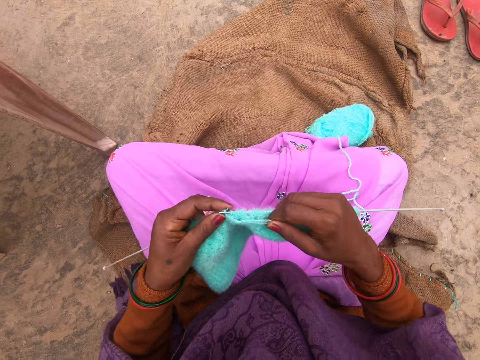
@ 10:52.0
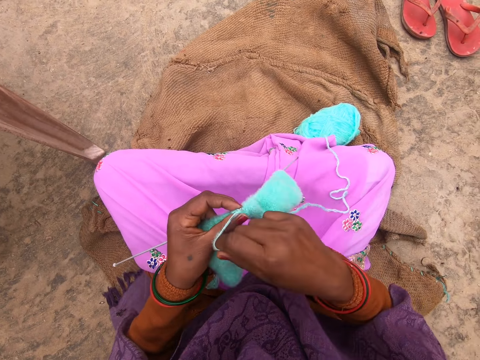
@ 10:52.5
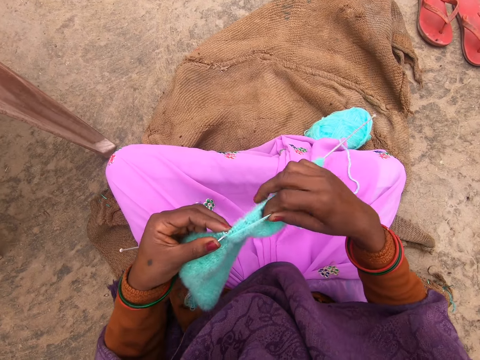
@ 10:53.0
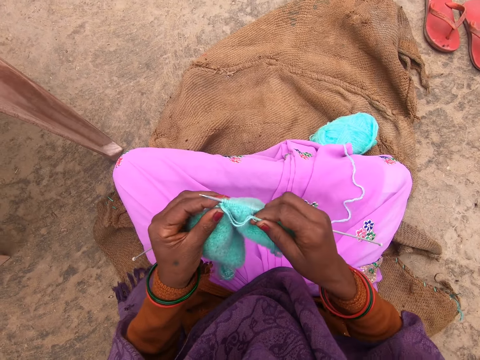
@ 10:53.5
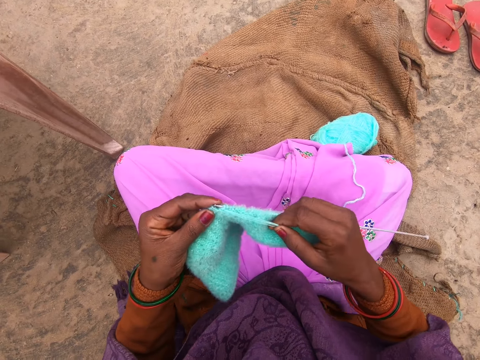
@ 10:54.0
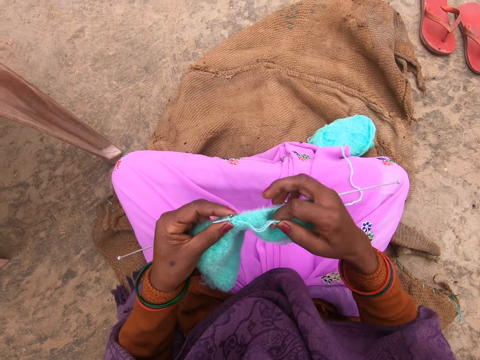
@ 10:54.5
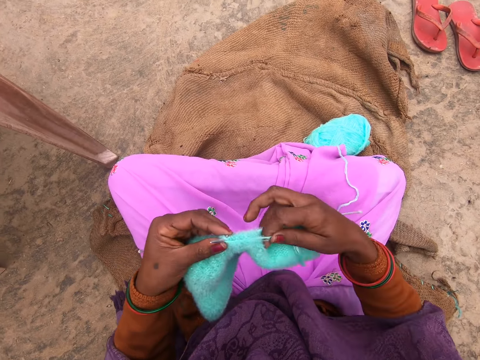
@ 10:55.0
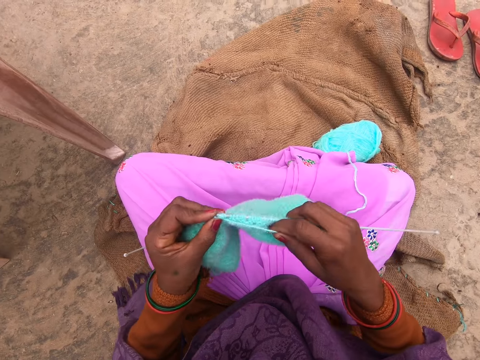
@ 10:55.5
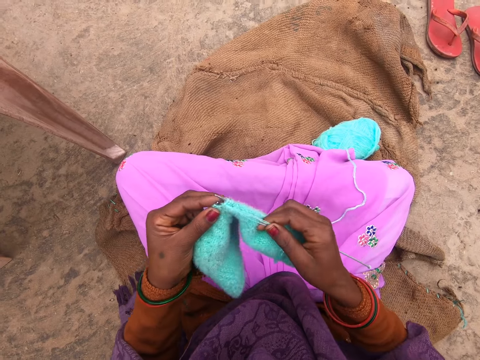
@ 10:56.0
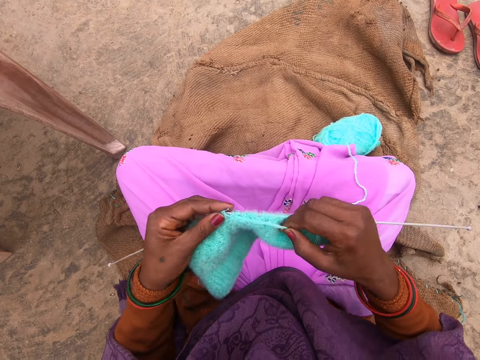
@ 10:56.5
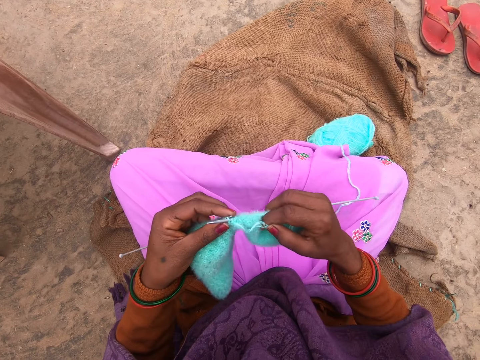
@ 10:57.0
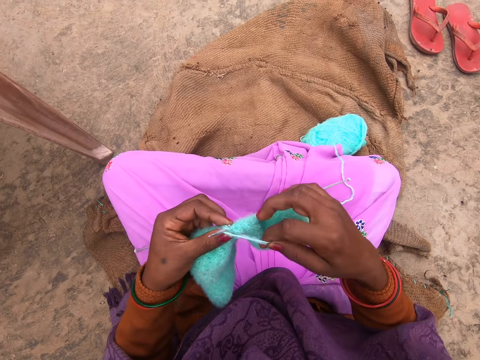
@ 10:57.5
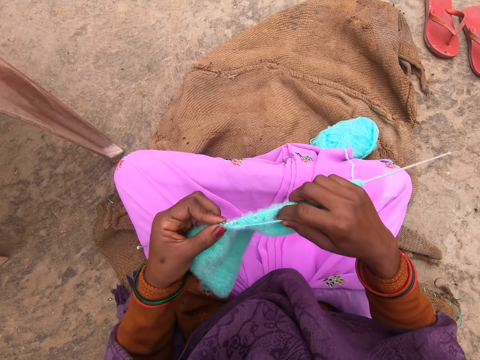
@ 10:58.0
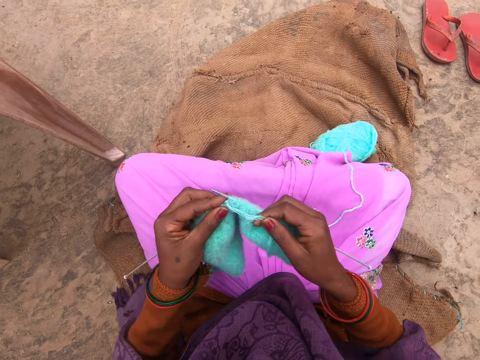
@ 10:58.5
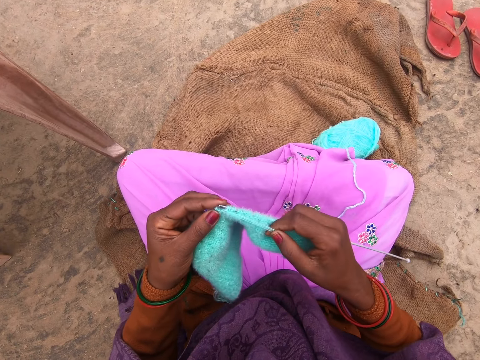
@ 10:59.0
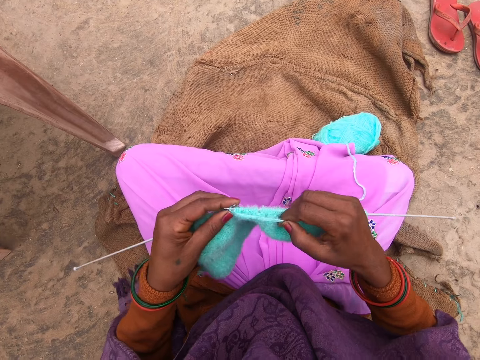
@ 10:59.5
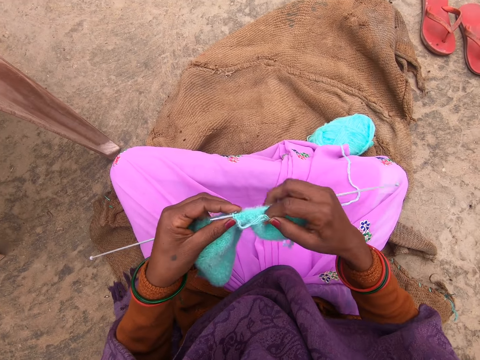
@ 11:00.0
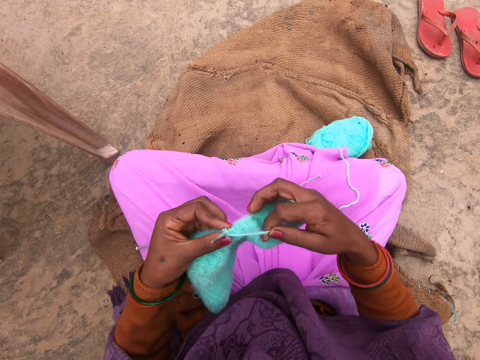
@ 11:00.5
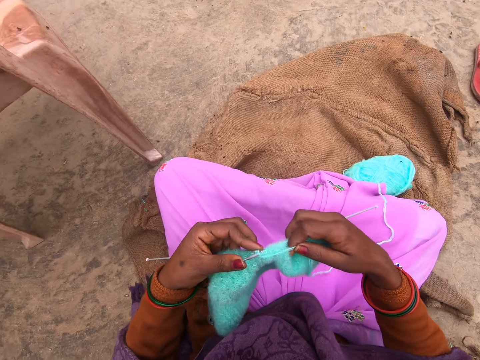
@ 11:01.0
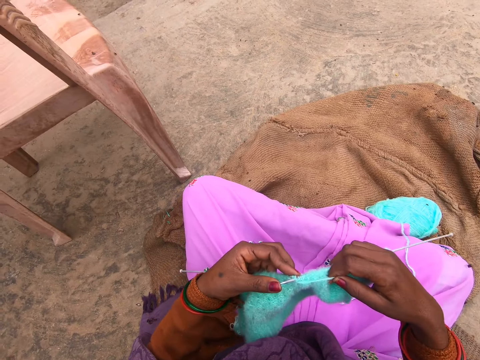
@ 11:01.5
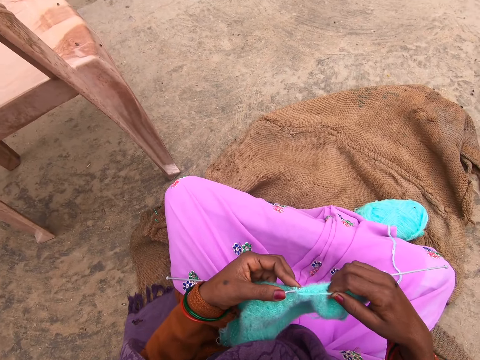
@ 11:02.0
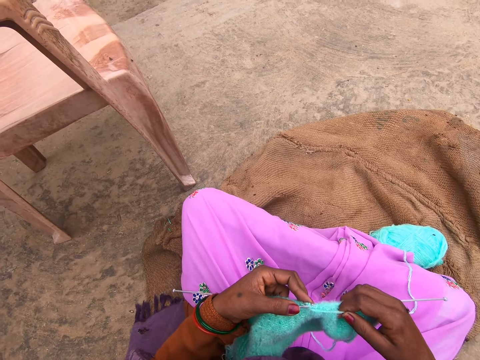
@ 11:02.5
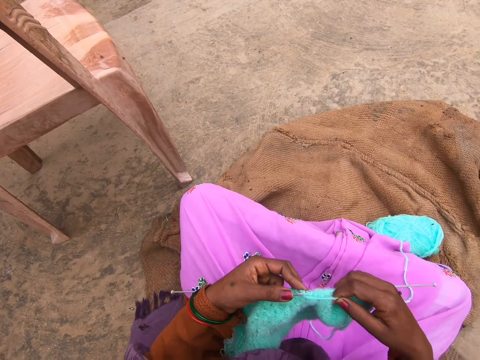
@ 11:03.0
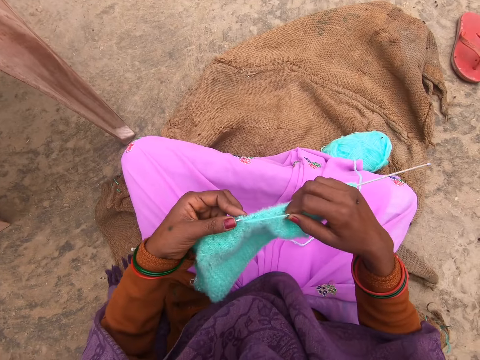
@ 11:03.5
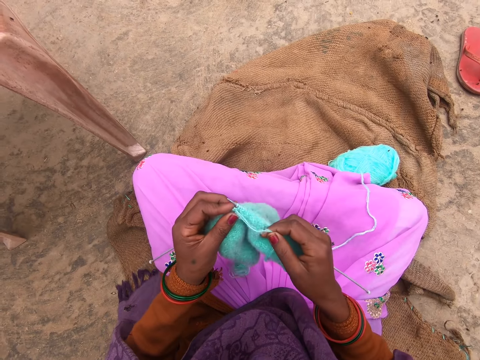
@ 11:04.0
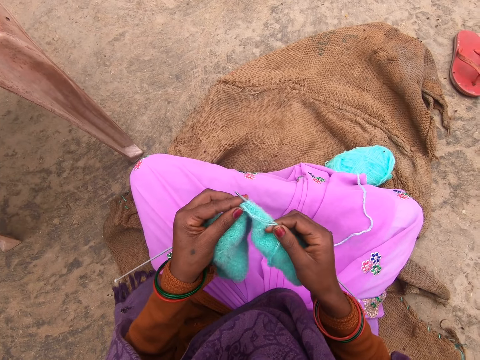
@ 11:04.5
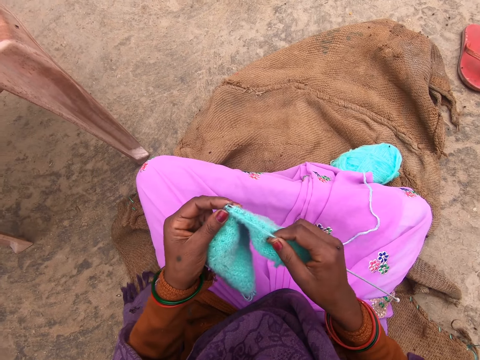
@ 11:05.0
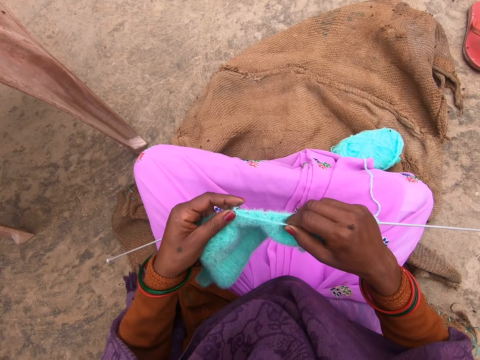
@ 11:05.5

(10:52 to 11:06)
The camera wearer rolls the yarn around a knitting needle. They knit the fabric with the knitting needles. They roll the yarn around a knitting needle. They knit the fabric with the knitting needles. They roll the yarn around a knitting needle. They knit the fabric with the knitting needles. They roll the yarn around a knitting needle. They knit the fabric with the knitting needles.

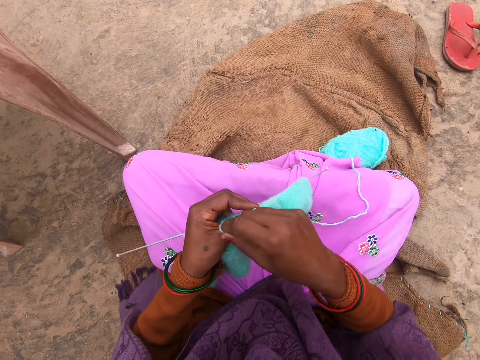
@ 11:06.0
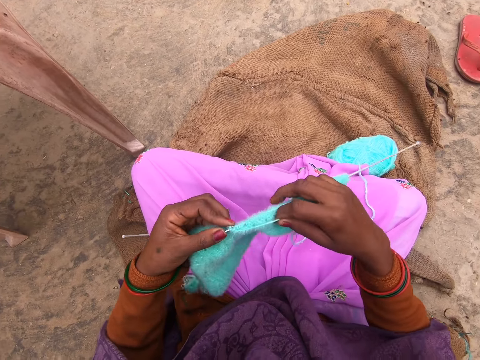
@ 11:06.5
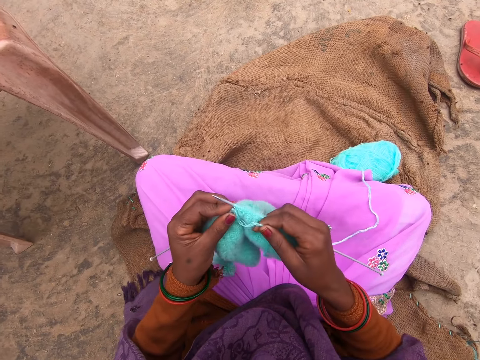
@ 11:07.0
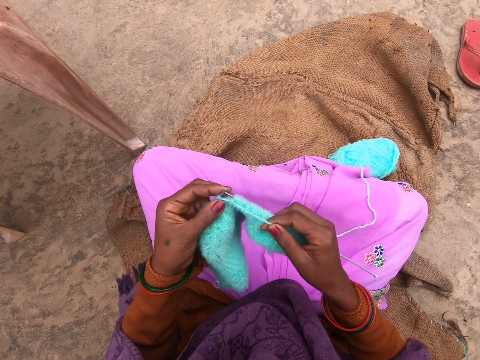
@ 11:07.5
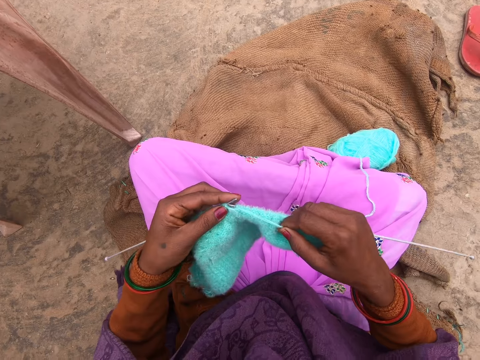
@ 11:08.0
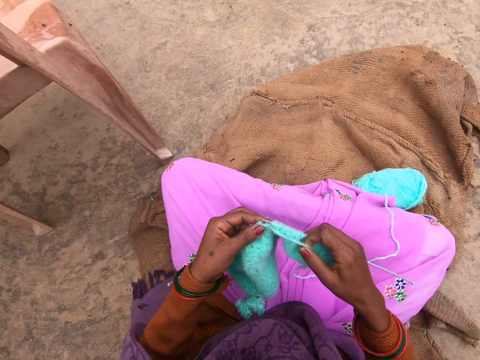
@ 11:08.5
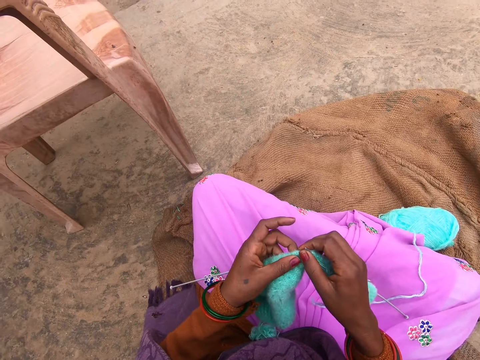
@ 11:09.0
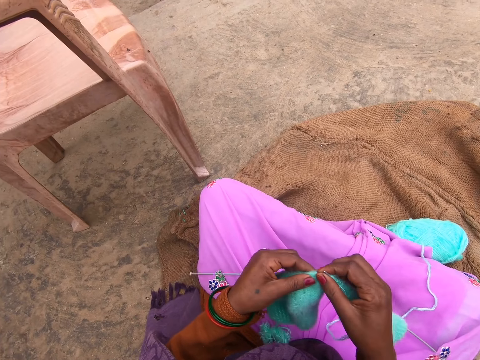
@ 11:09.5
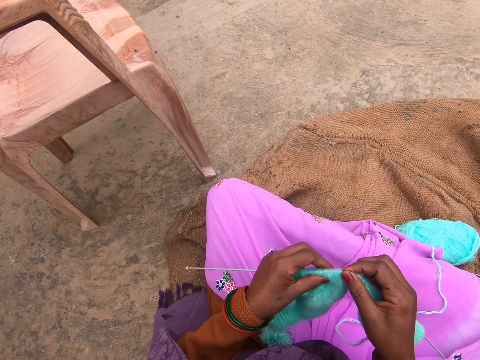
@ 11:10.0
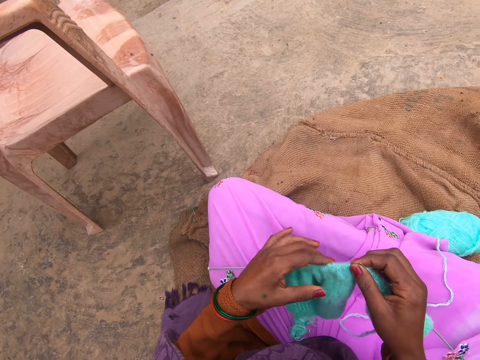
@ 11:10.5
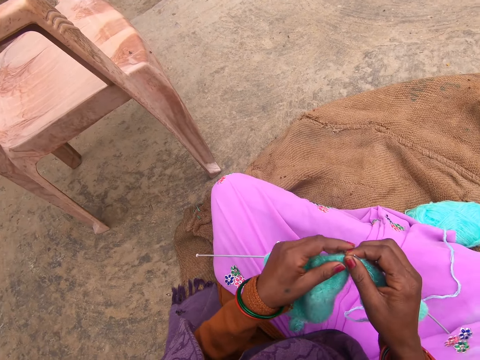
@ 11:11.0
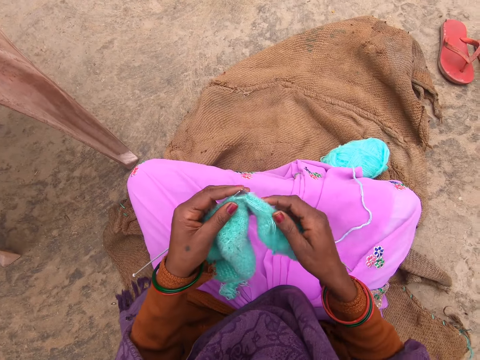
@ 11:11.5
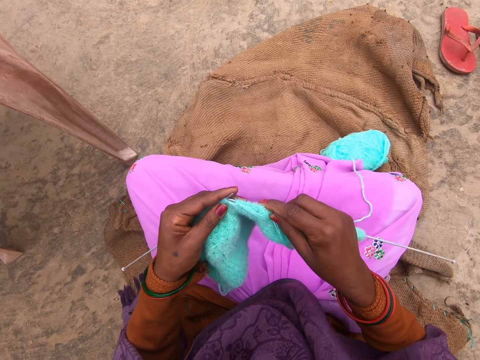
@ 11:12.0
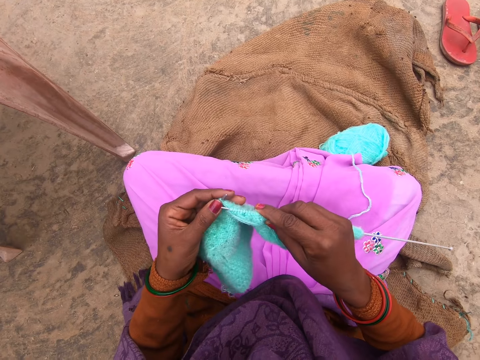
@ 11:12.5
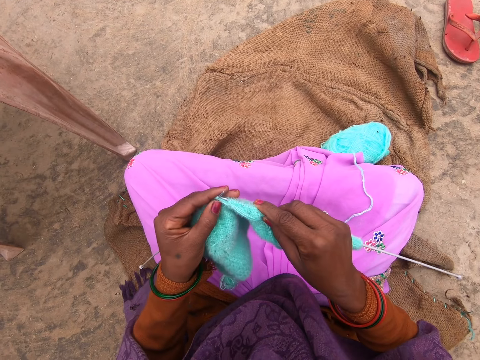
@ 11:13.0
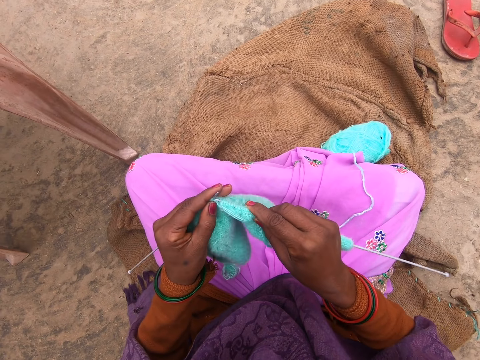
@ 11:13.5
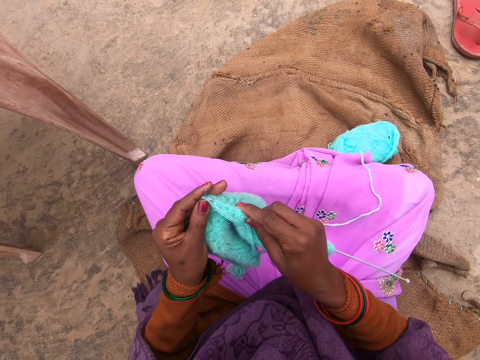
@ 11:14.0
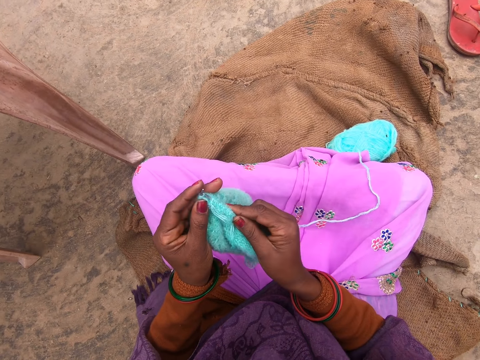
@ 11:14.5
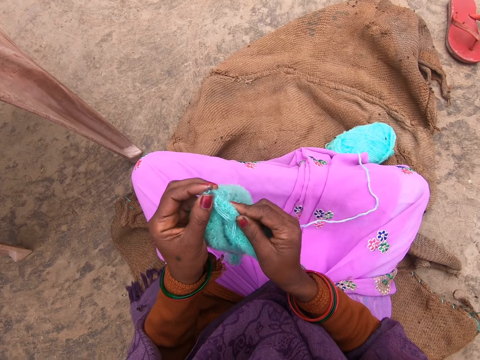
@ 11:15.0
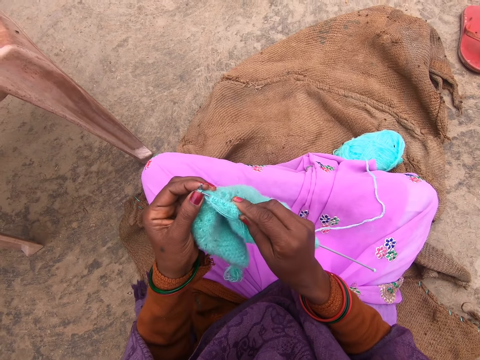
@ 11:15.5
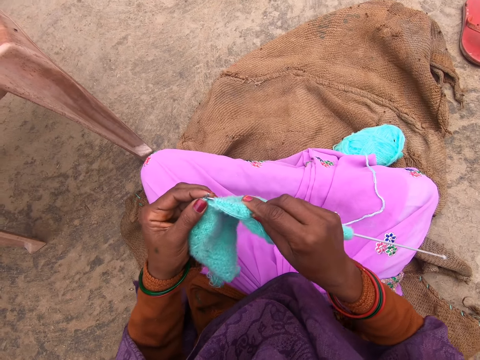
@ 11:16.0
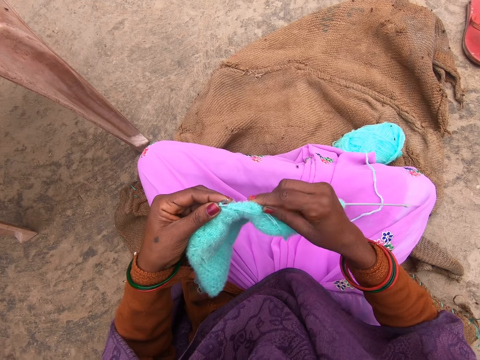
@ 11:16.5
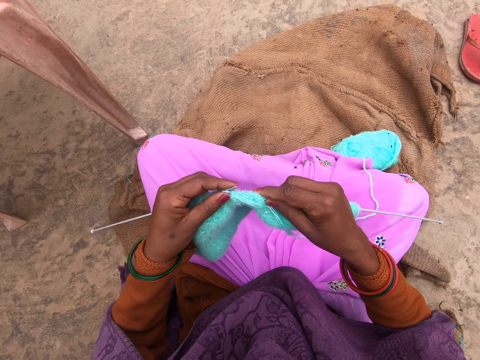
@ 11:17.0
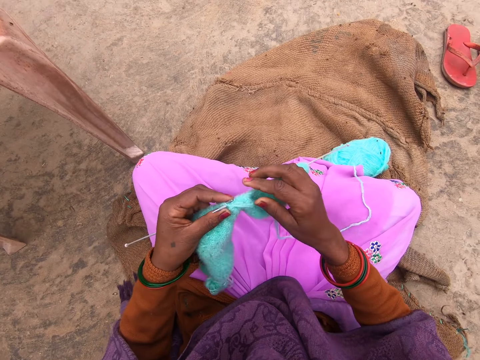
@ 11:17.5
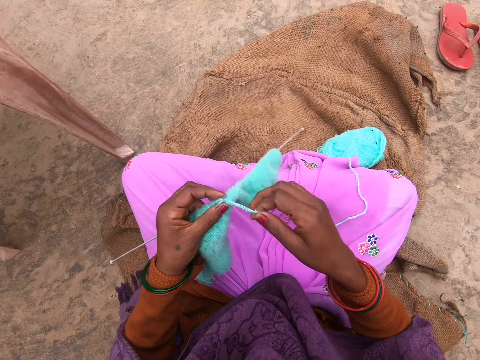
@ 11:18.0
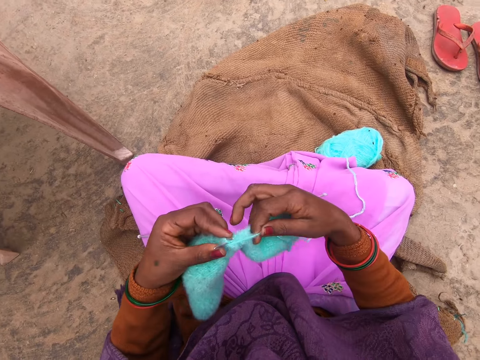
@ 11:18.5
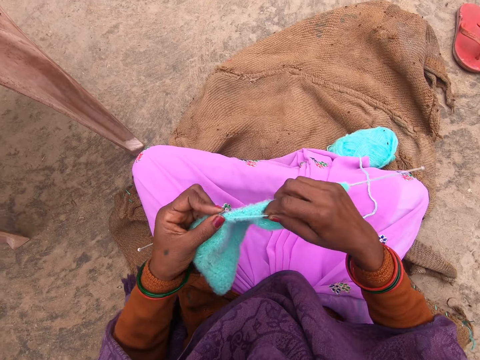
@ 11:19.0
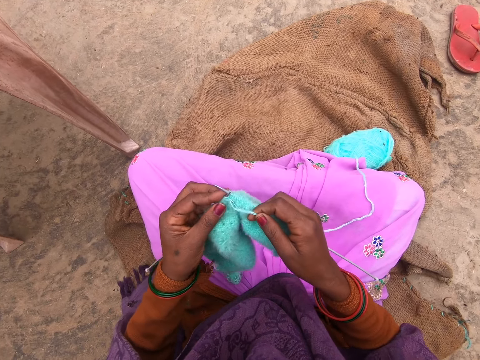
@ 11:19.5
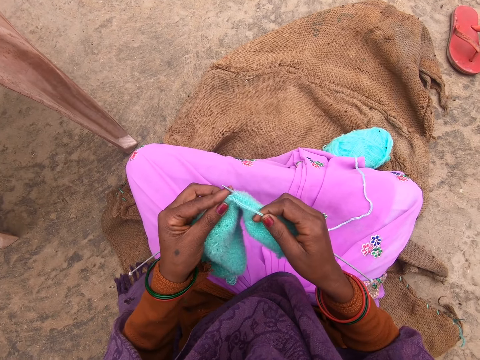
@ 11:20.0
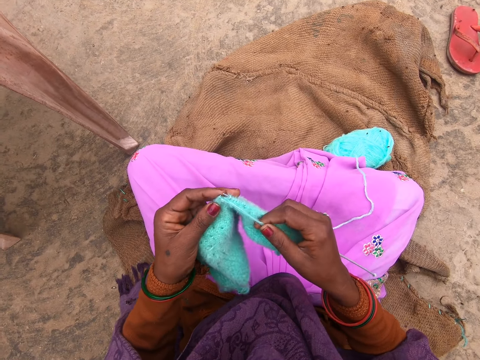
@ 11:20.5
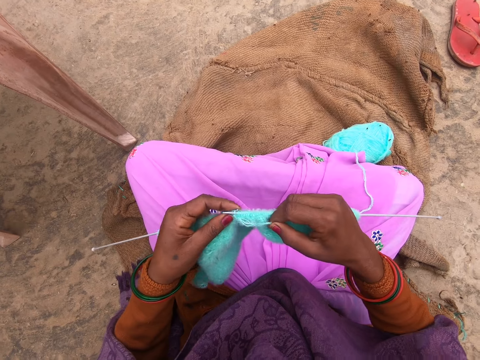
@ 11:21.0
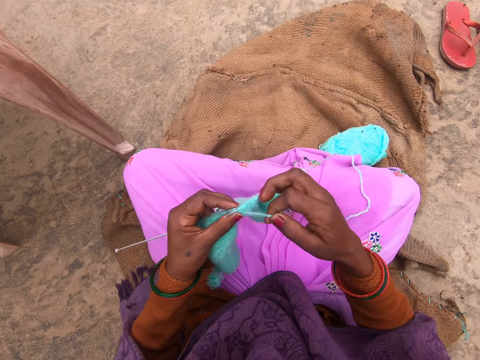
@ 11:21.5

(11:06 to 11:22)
The camera wearer rolls the yarn around a knitting needle. They knit the fabric with the knitting needles. They adjust the fabric. They knit the fabric with the knitting needles. They roll the yarn around a knitting needle. They knit the fabric with the knitting needles.
